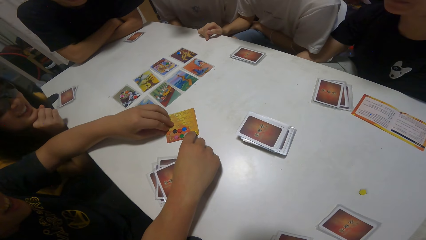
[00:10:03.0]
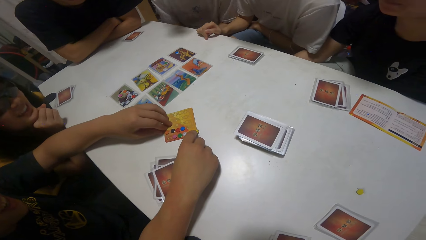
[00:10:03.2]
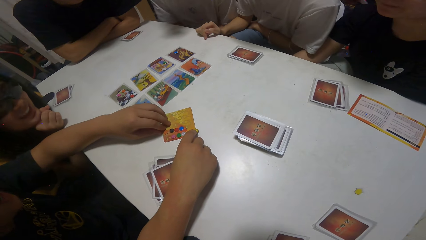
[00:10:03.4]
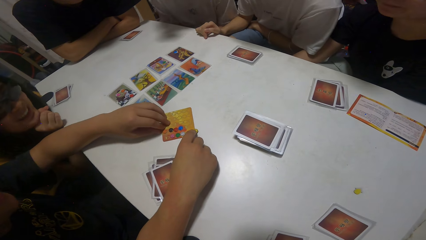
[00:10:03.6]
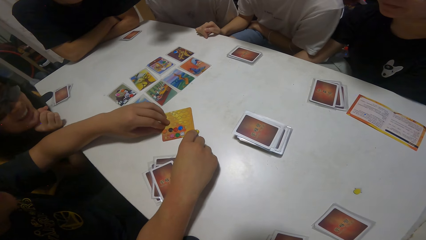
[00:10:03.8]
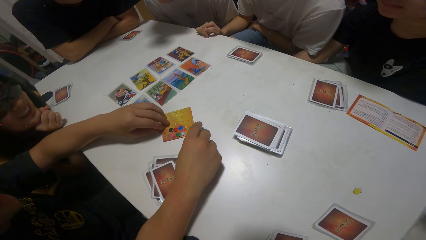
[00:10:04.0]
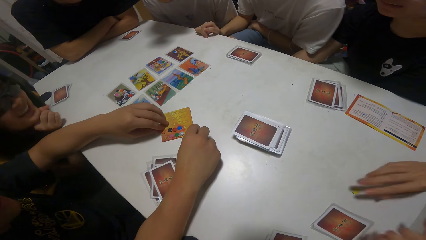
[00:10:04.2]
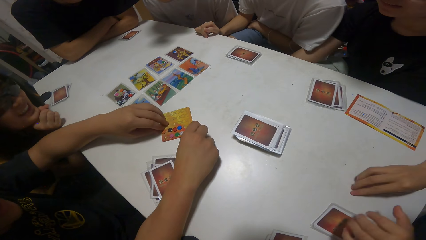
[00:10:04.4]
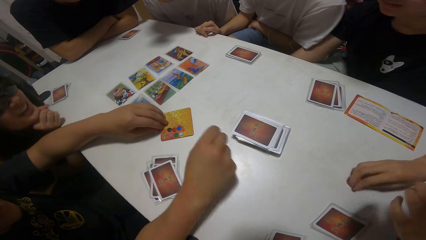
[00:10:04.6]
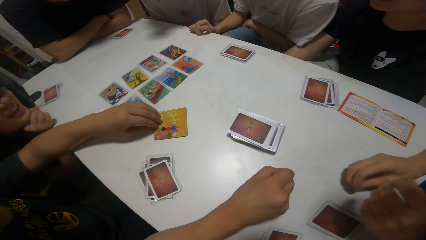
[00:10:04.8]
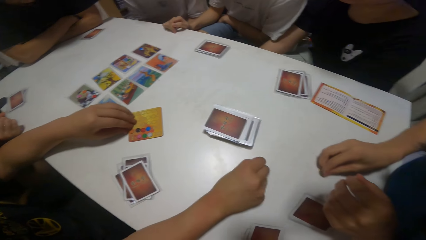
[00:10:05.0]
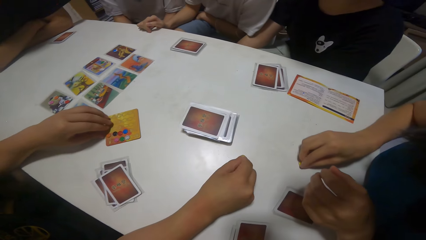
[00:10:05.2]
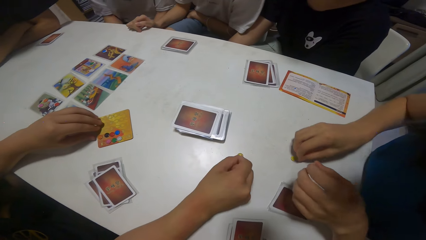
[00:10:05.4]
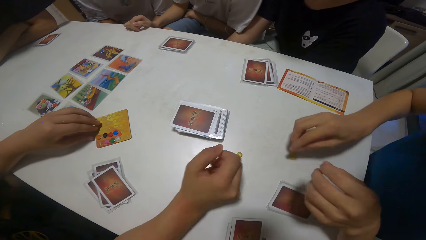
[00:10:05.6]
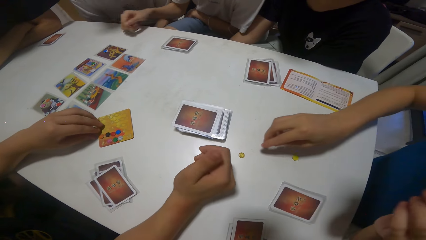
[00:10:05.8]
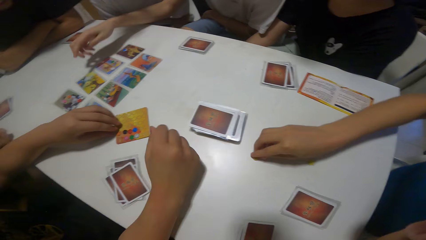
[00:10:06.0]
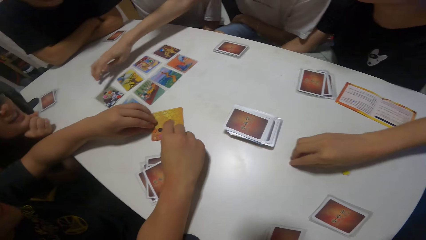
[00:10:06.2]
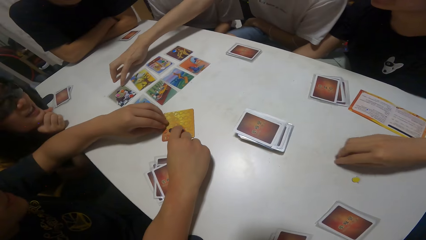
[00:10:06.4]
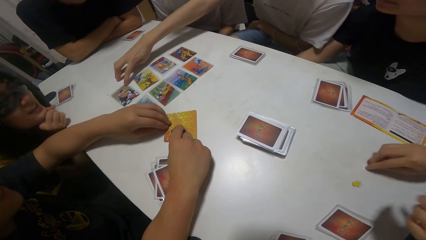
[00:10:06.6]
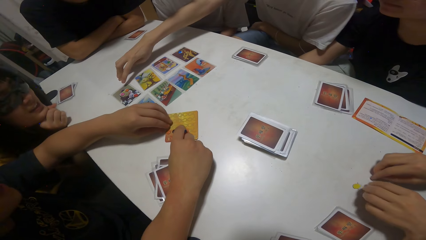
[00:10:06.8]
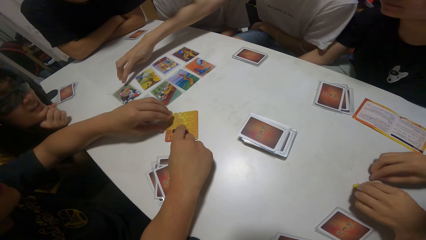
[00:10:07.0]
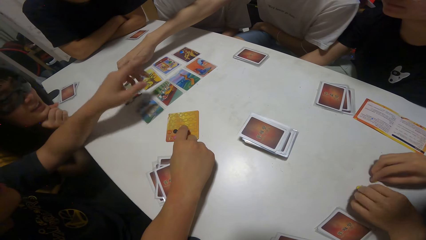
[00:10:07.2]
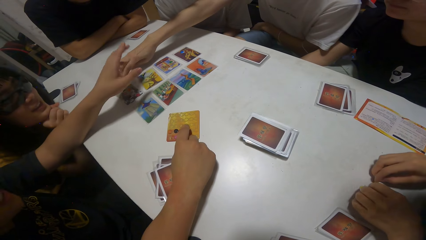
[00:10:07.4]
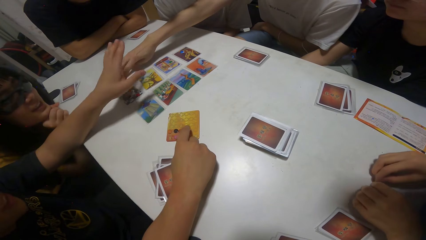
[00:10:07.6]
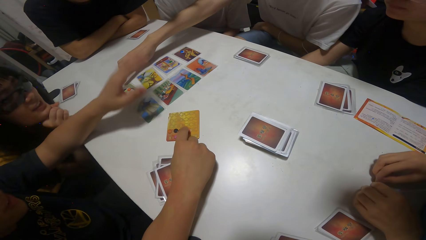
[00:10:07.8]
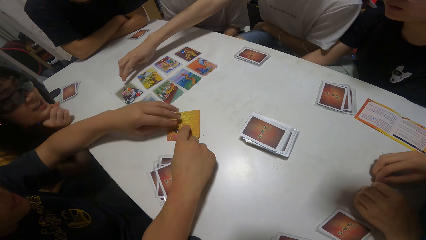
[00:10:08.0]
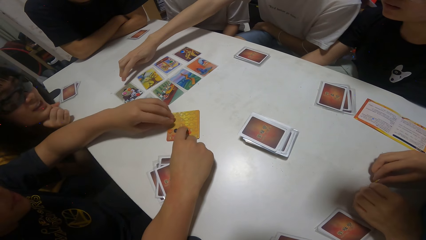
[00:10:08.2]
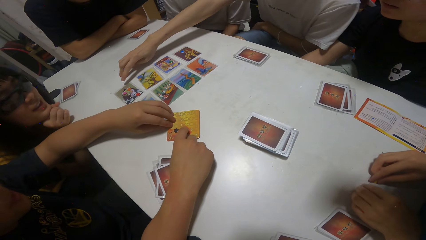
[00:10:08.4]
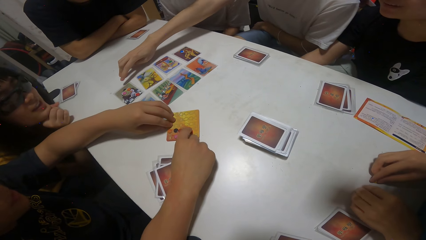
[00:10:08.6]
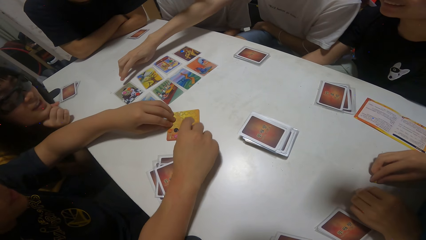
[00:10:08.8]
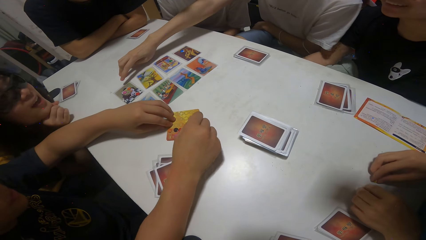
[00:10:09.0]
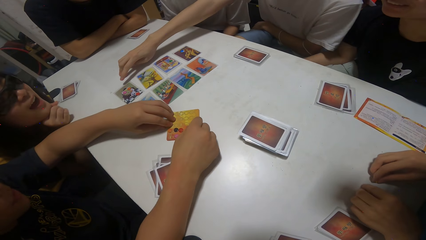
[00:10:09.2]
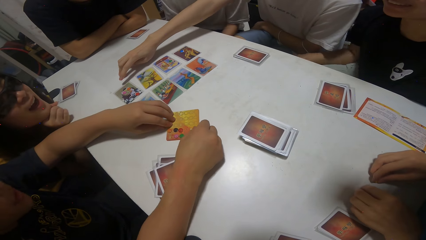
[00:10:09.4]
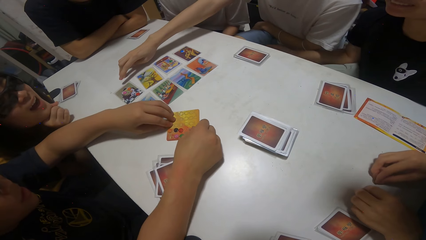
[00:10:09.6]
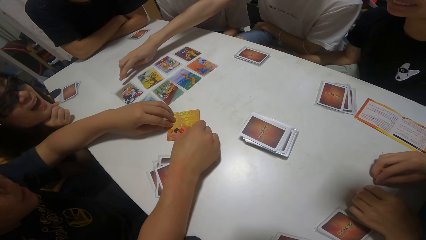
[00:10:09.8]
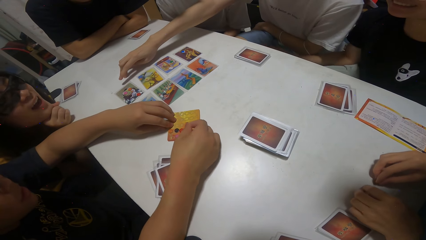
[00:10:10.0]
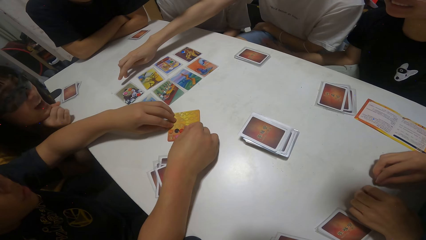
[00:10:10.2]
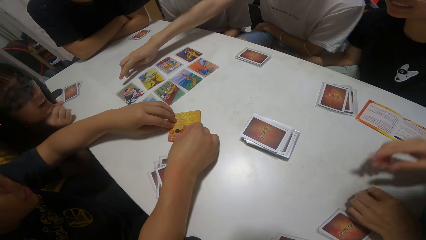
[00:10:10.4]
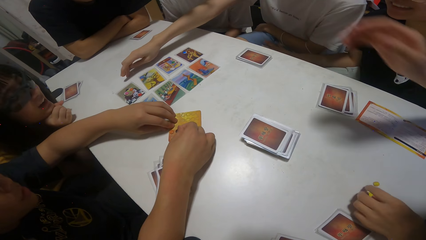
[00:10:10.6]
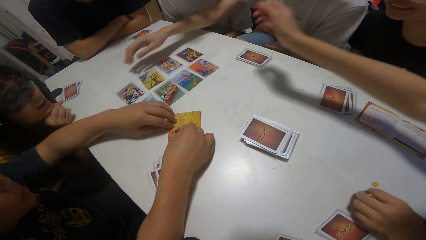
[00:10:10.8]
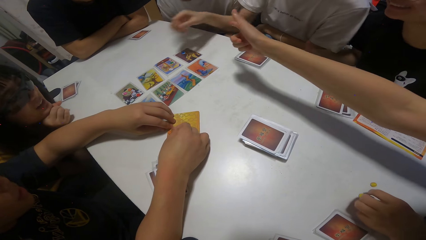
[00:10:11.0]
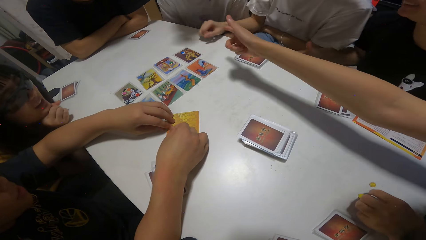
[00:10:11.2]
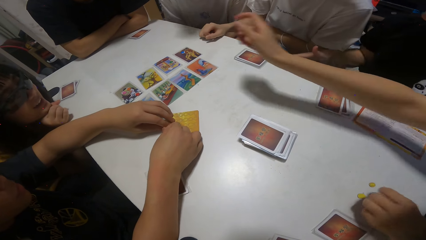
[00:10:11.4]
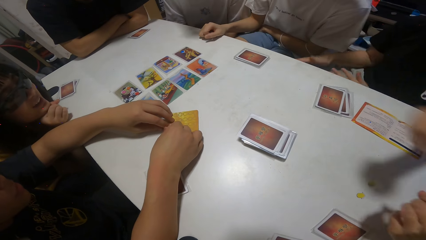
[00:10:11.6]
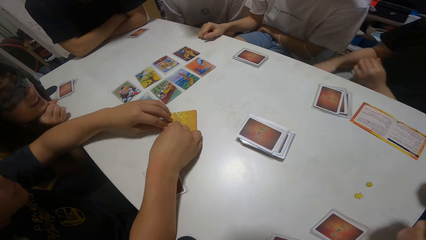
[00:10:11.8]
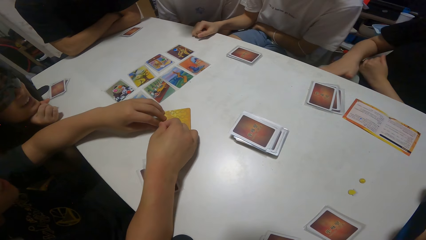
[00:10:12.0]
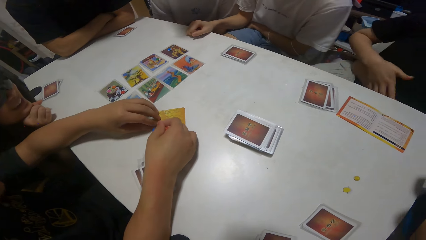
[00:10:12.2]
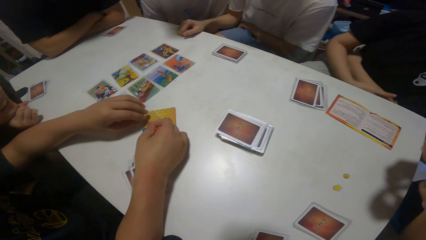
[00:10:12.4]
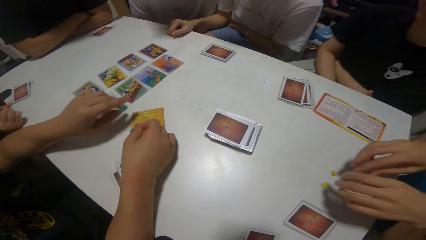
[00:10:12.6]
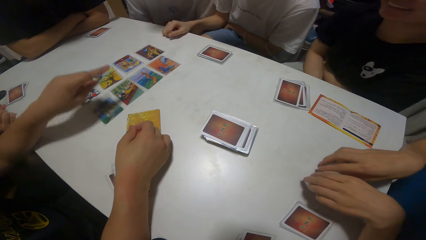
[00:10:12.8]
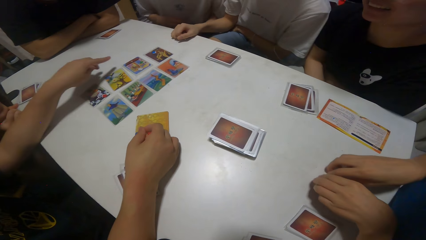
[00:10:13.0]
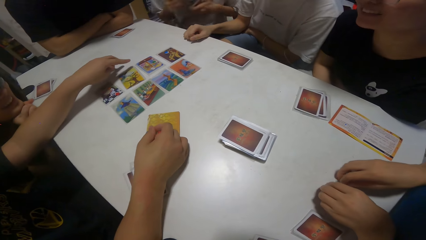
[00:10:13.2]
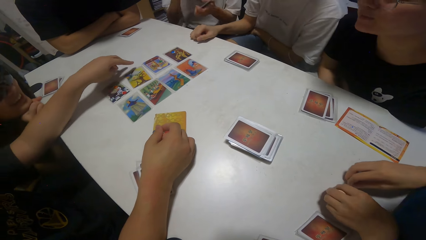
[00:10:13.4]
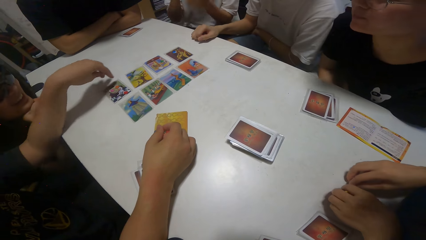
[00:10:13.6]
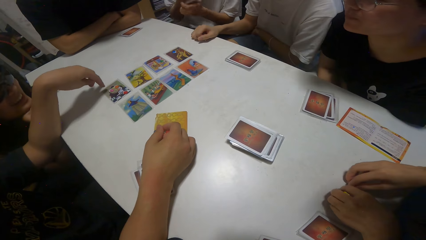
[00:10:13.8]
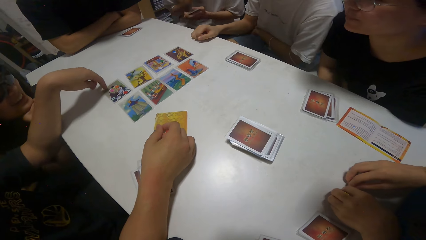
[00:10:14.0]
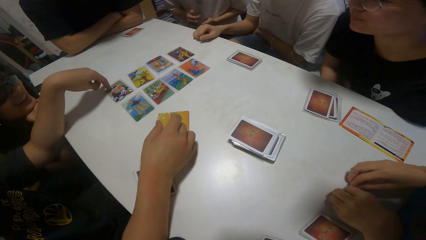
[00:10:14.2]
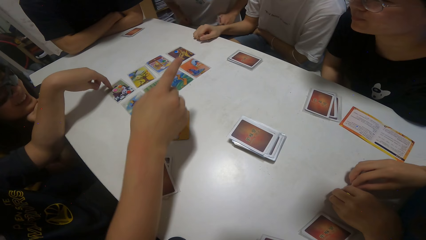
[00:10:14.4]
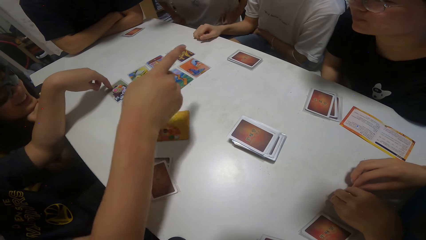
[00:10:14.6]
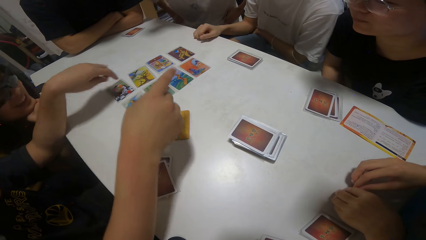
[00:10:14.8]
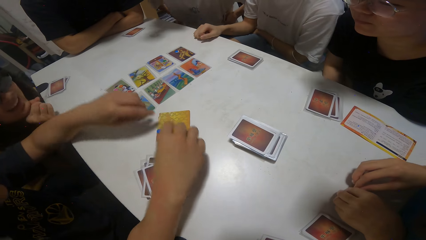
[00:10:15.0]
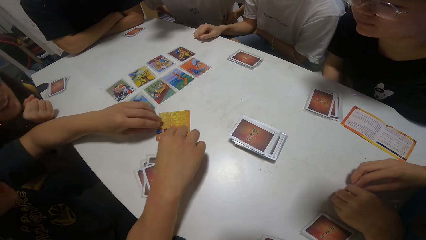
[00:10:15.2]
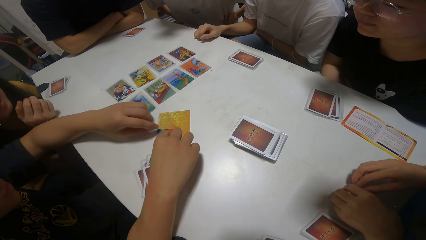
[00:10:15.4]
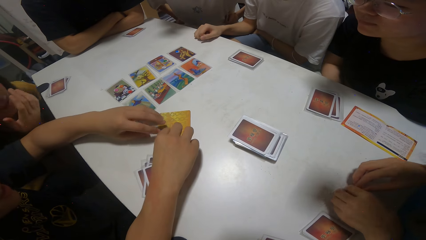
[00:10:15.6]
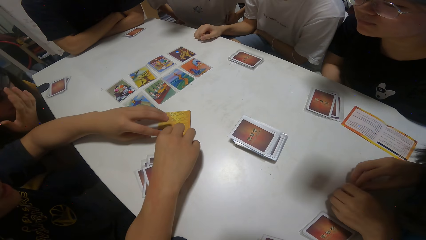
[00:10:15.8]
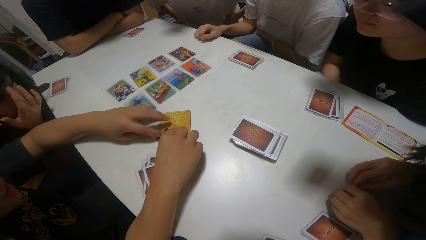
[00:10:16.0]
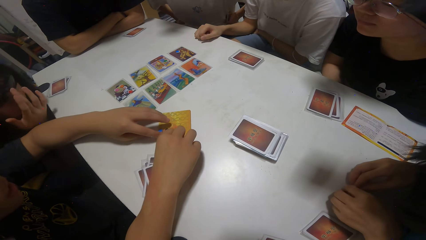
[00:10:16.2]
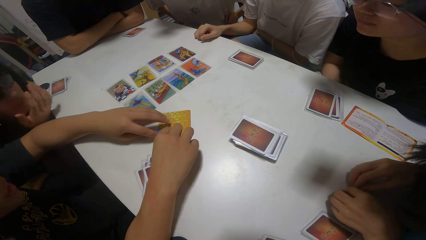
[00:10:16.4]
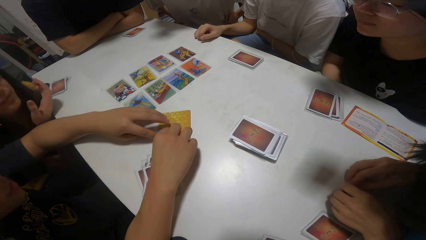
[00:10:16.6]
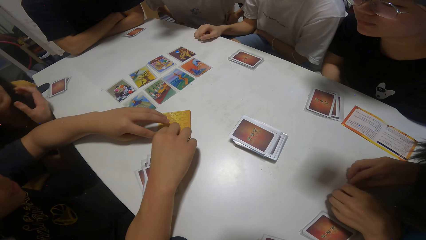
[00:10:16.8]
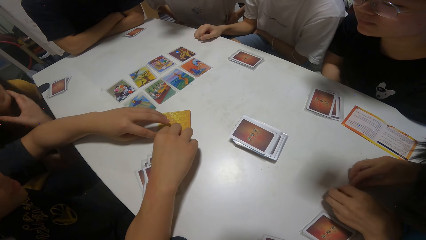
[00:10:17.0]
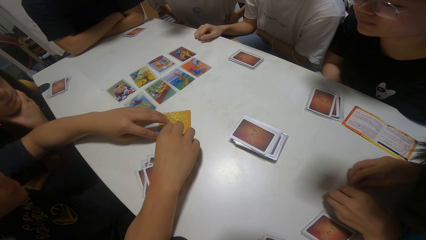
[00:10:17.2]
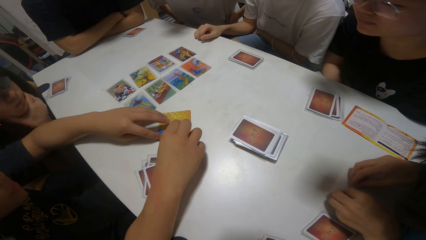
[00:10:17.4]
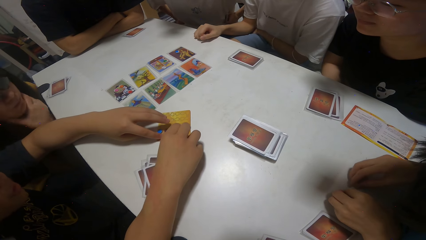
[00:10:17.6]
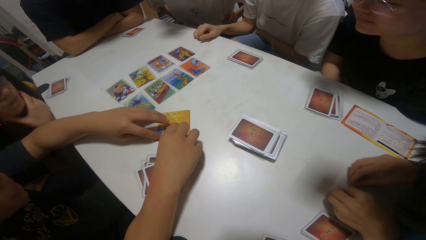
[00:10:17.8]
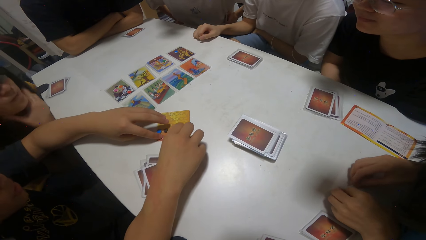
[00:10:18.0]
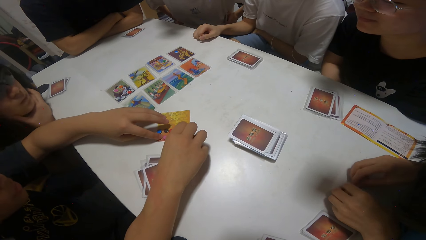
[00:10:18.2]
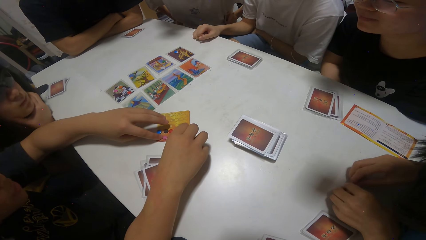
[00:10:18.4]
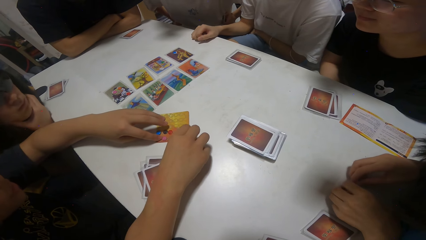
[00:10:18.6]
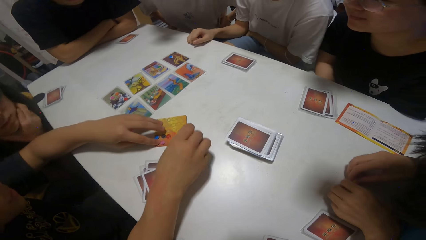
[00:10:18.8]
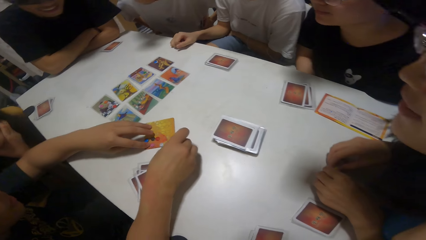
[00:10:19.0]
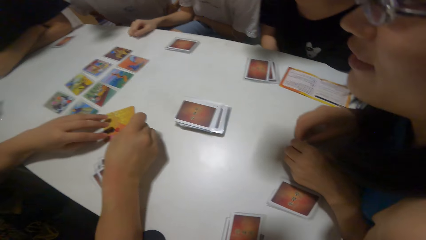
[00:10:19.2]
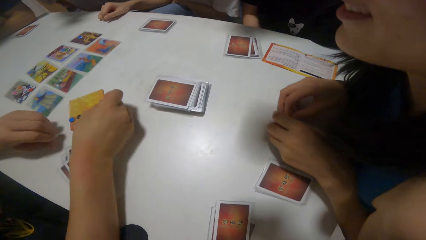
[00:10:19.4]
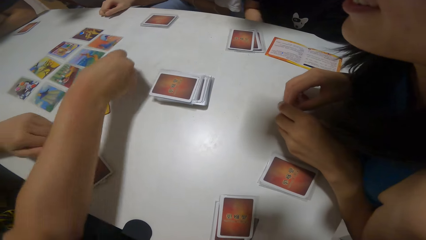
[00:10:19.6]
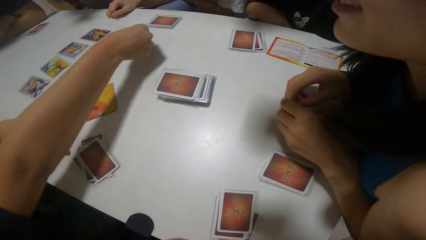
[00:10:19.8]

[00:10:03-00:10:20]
A boy moves a sticker on the card on the table. A person points the cards. Another person stretches the hand. A third person points at the first person.
